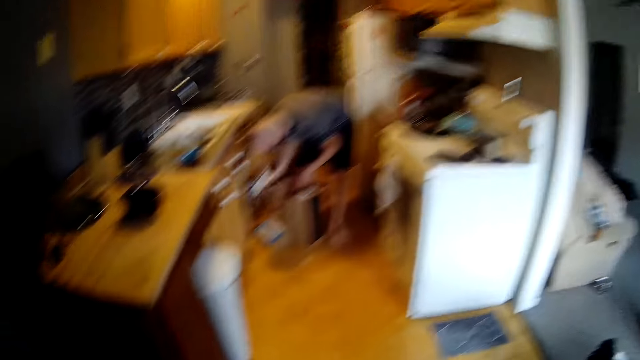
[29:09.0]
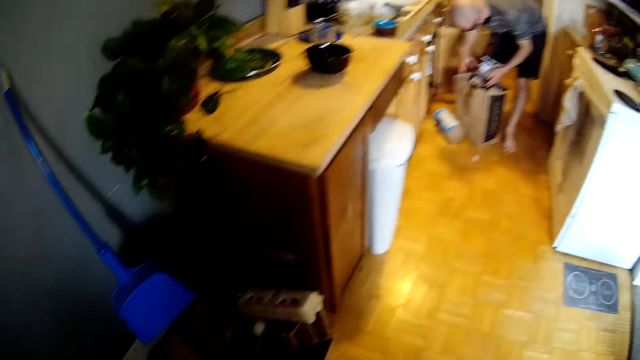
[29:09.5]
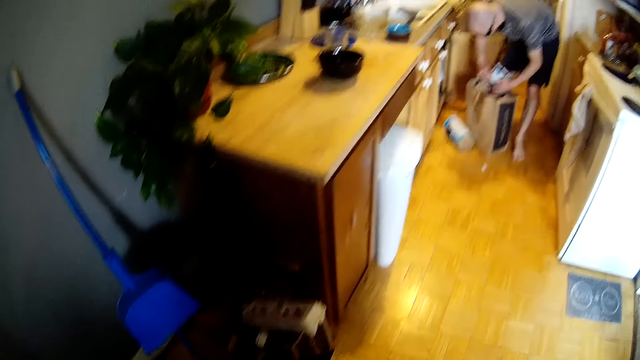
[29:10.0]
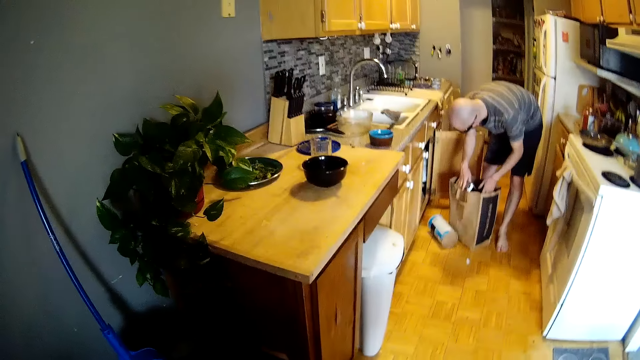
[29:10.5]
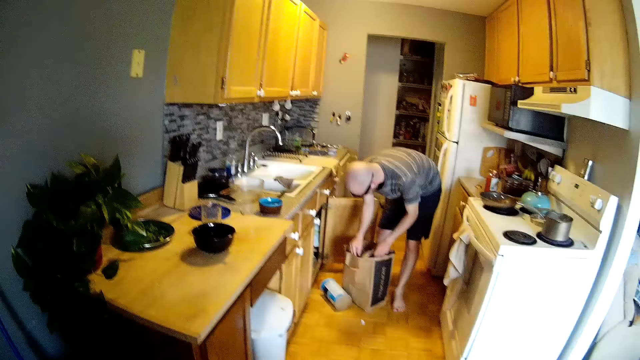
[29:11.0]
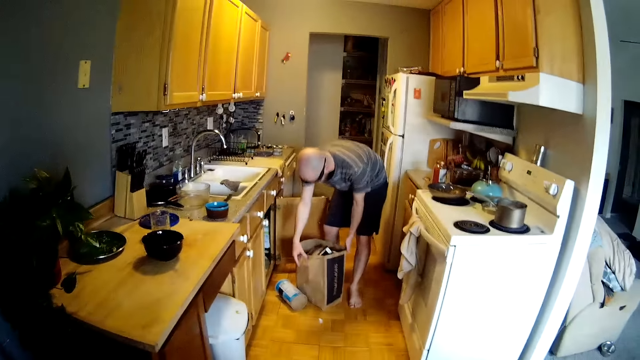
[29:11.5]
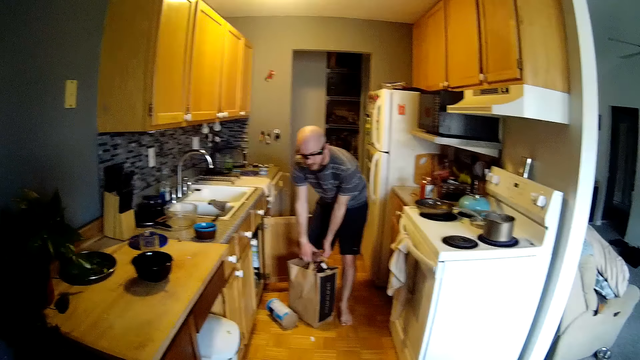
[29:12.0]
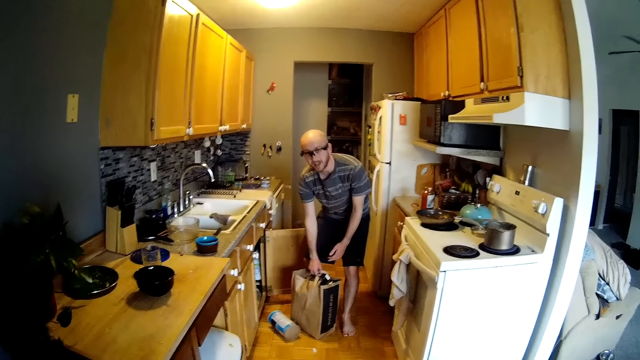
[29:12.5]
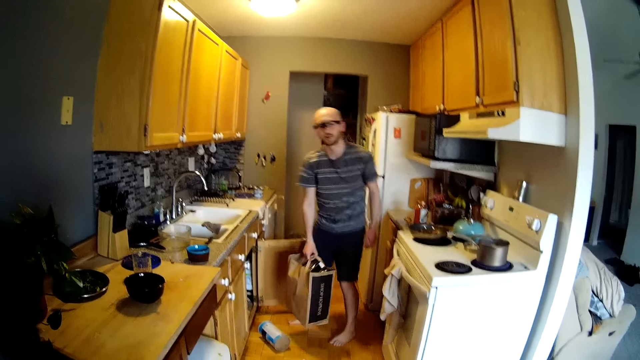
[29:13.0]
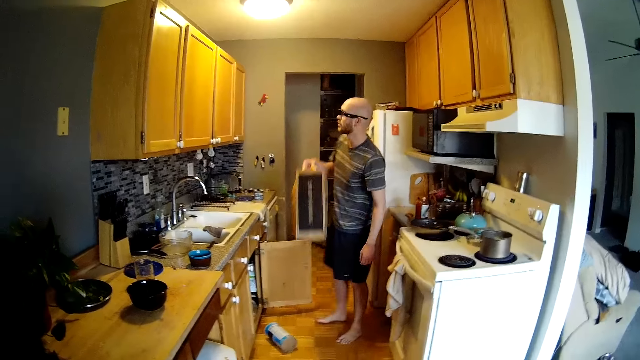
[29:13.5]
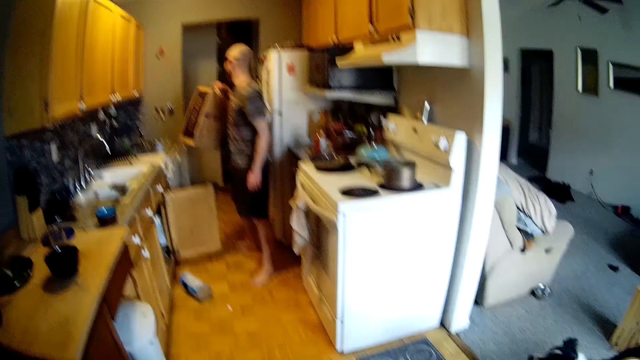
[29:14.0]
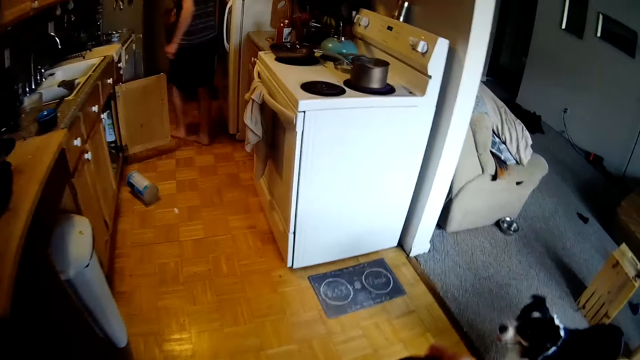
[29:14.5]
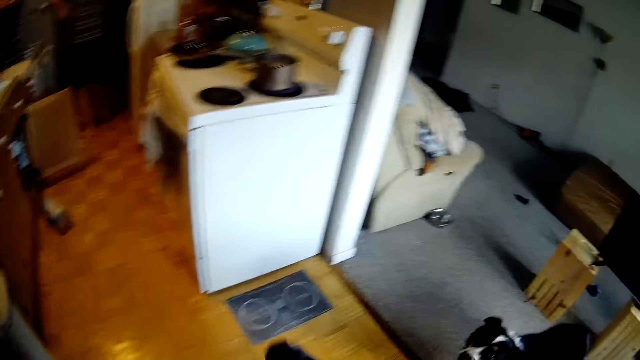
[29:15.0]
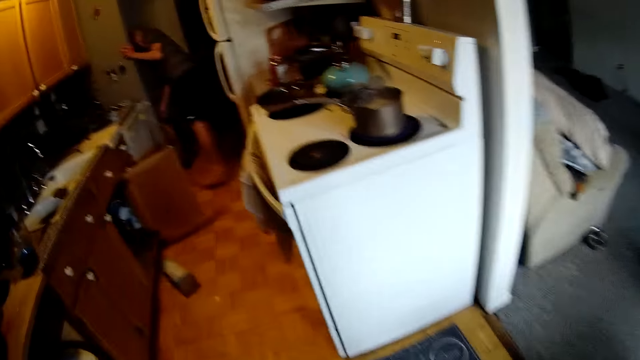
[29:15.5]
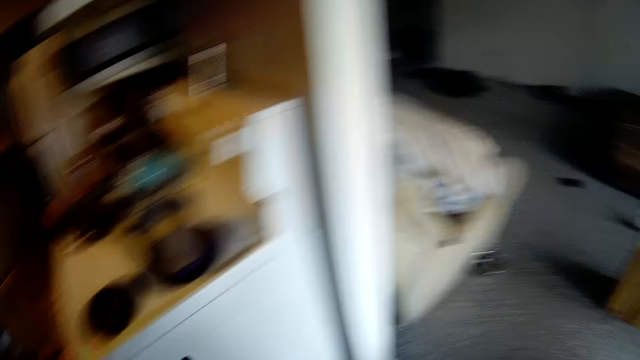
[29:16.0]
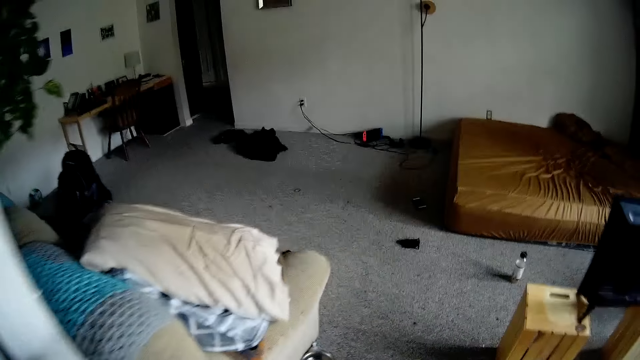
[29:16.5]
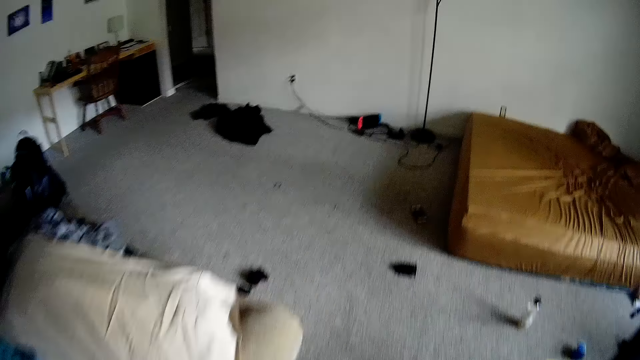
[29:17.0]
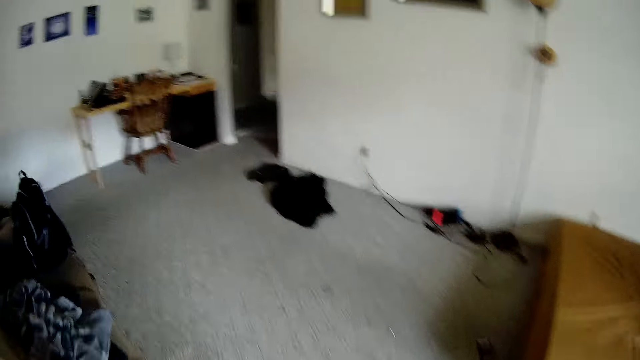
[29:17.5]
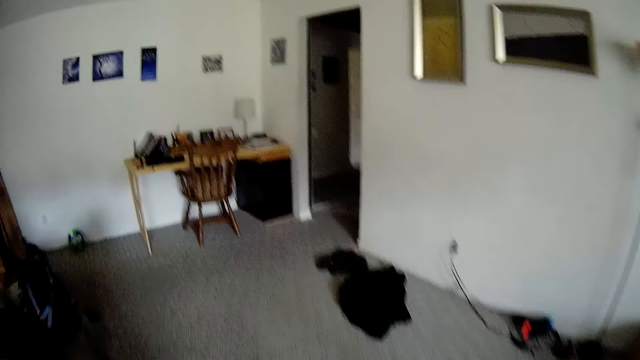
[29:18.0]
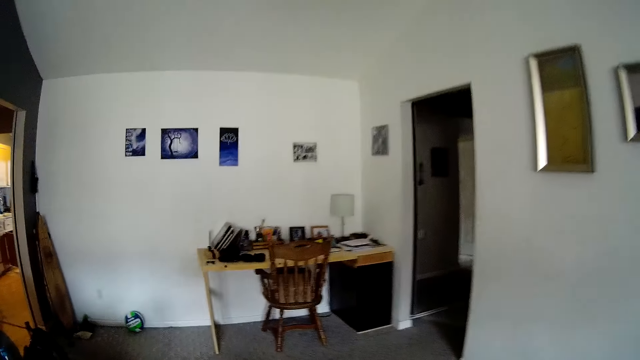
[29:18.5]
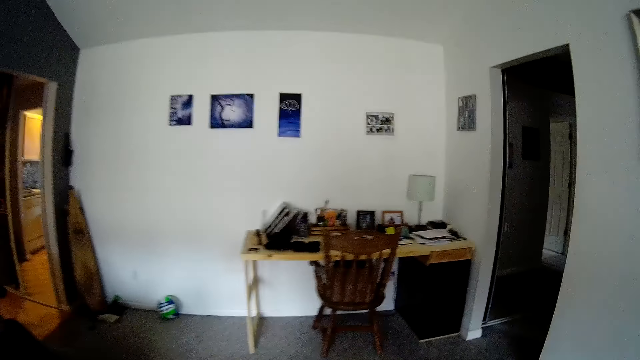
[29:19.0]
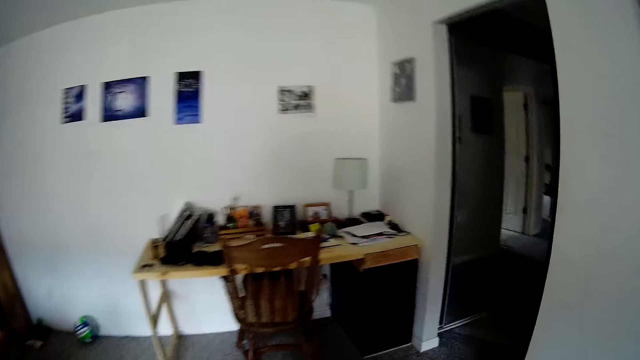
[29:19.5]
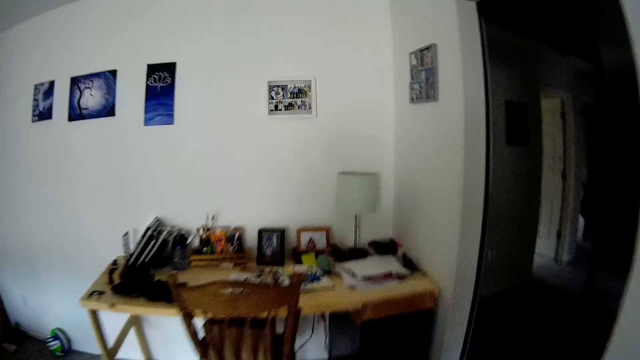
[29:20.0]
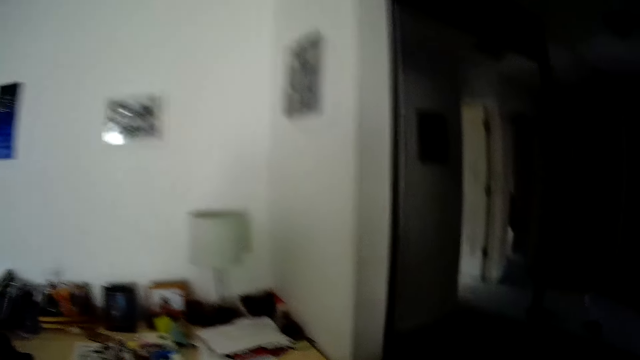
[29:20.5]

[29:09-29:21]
The camera wearer converses with a man. The man carries a bag full of plastic containers with both hands. The camera wearer walks around the house. They converse with the man.

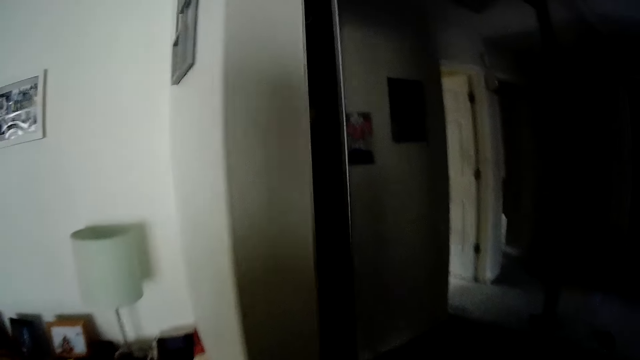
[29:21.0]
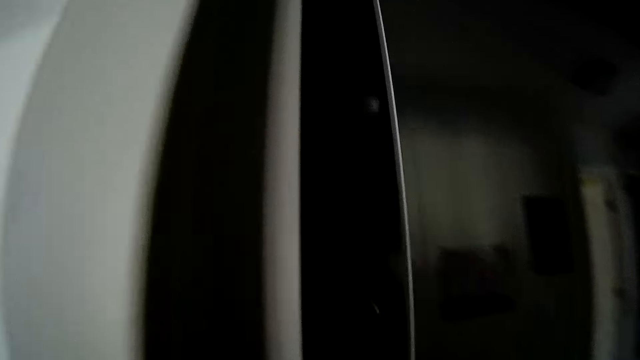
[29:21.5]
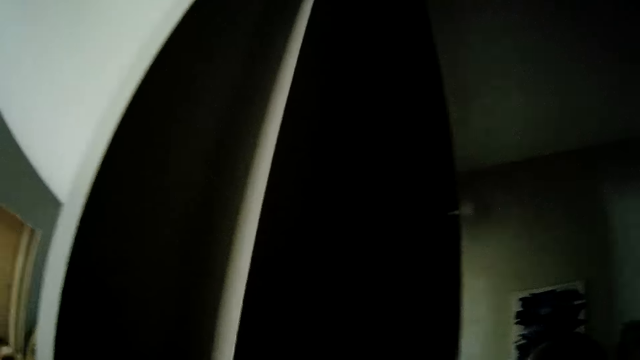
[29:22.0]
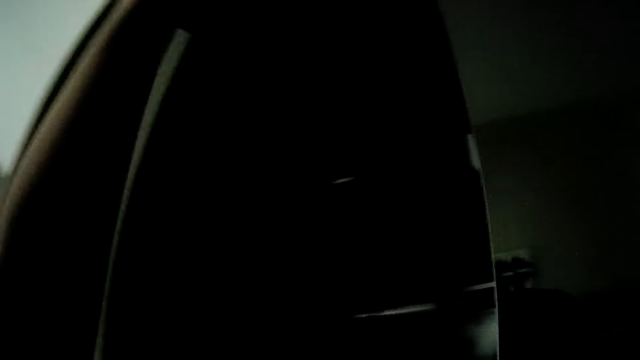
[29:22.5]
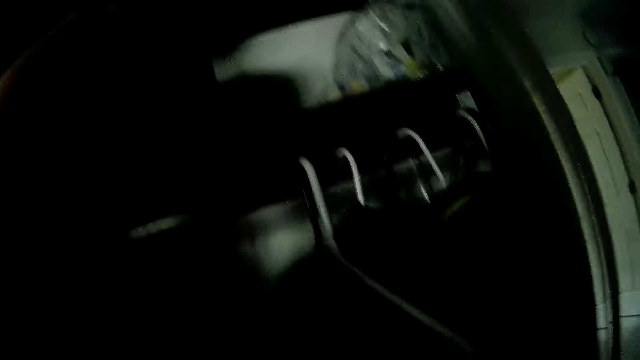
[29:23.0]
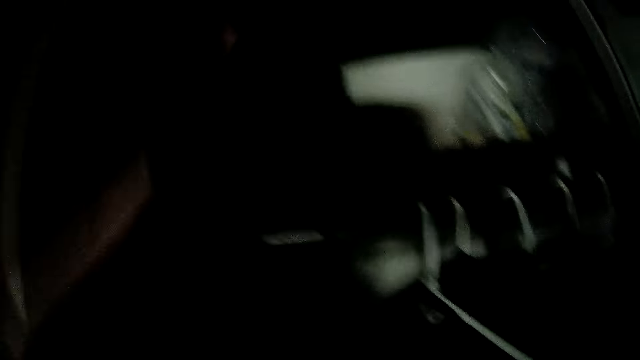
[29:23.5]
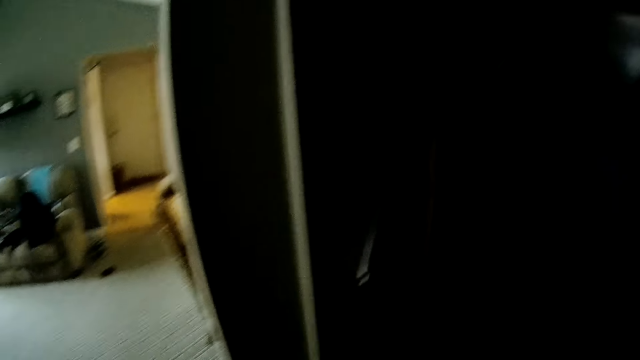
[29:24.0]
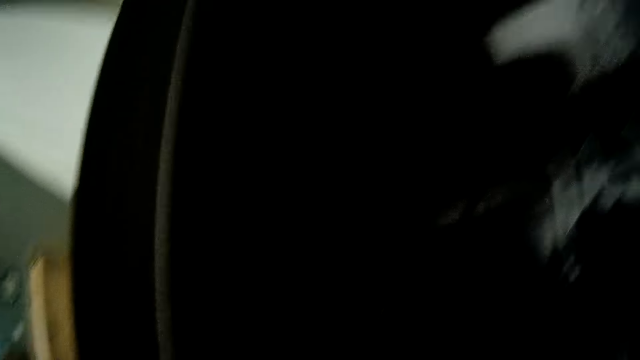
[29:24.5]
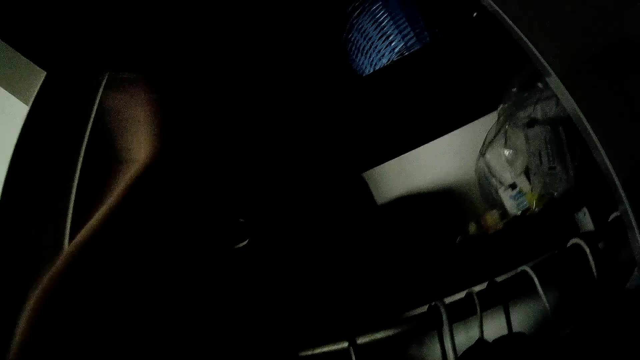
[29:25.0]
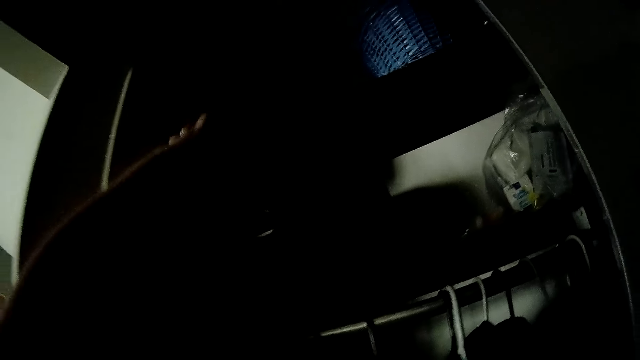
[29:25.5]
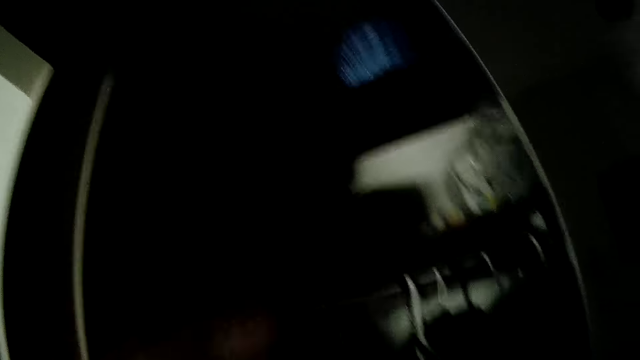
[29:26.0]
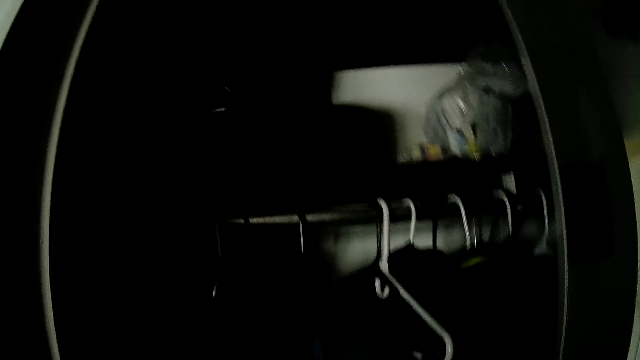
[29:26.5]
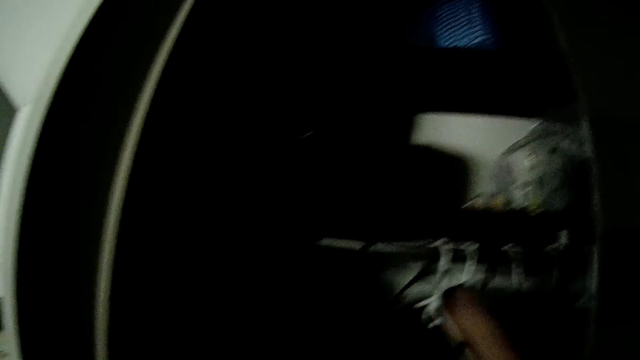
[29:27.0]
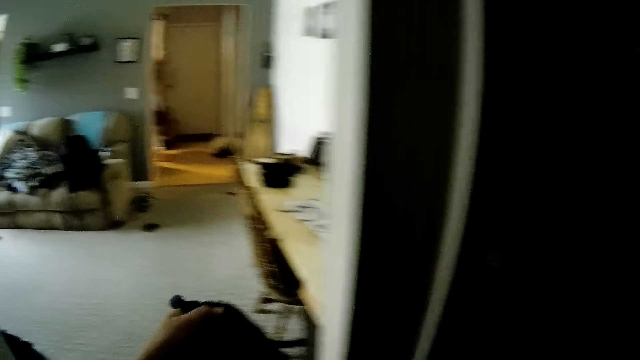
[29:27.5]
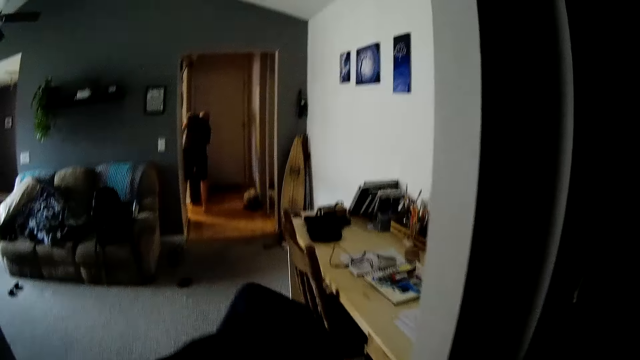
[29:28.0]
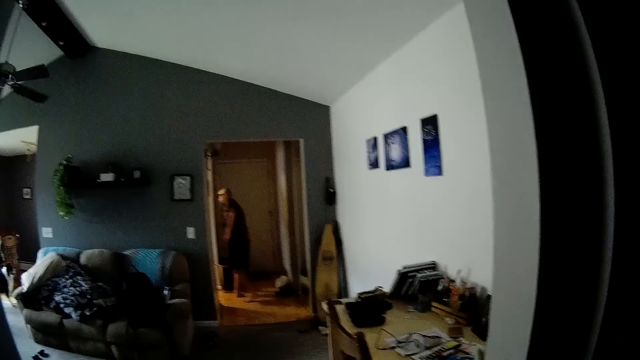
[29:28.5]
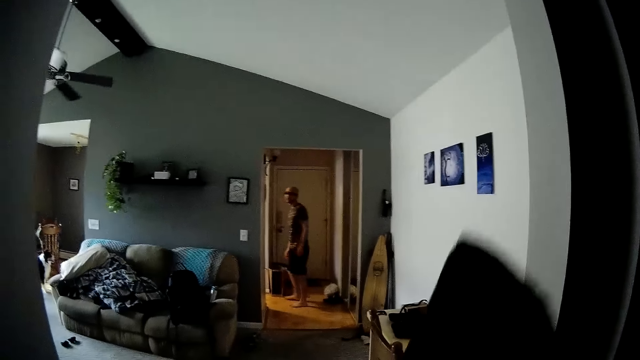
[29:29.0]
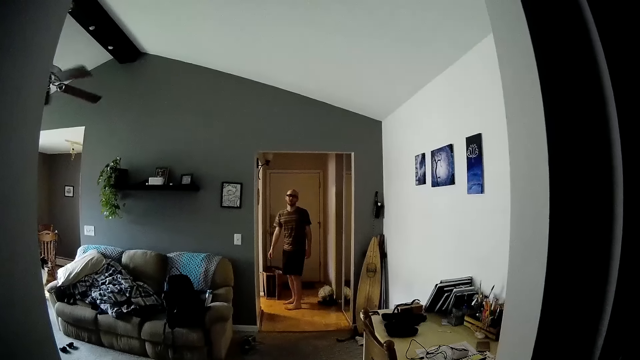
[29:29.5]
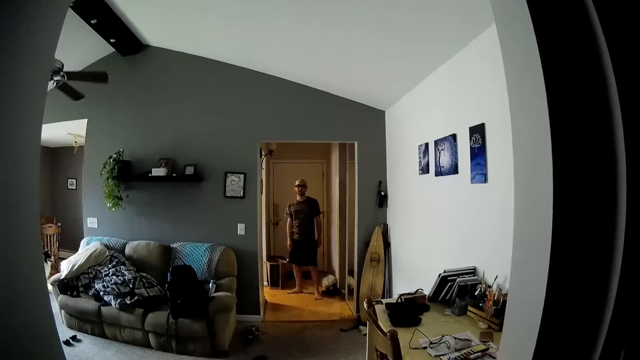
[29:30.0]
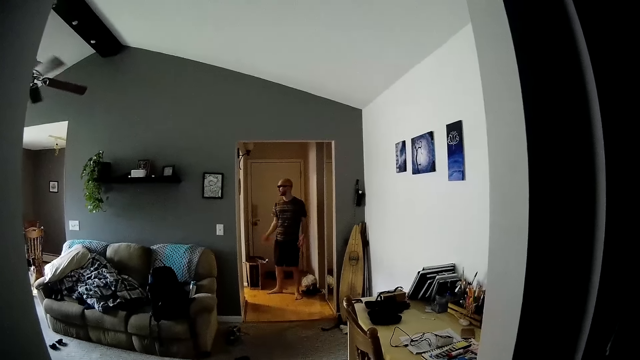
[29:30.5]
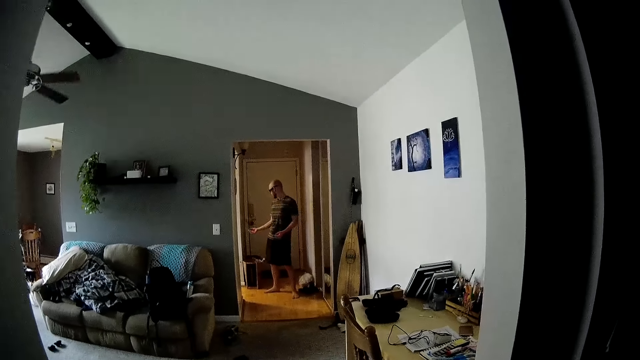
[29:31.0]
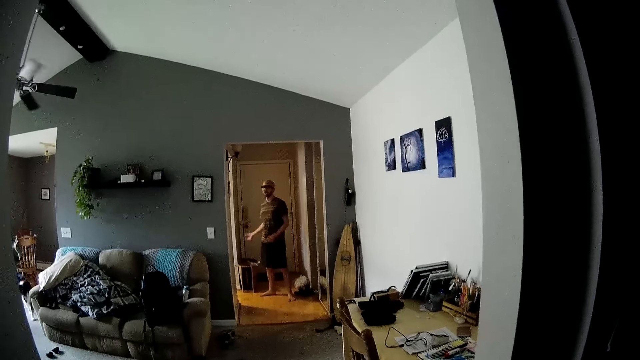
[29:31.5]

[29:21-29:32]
The camera wearer opens a closet. She puts the cloth in the closet with her left hand. She puts another cloth in the closet. The man interacts with the camera wearer. The camera wearer converses with the man.
